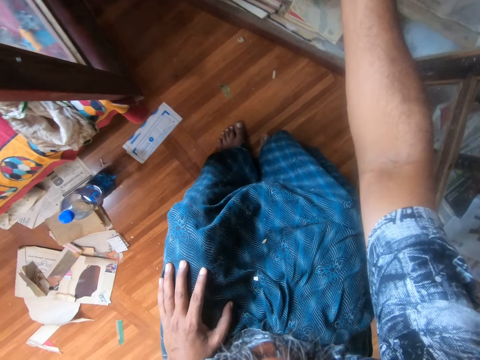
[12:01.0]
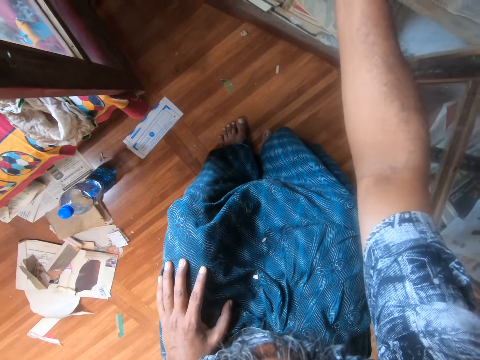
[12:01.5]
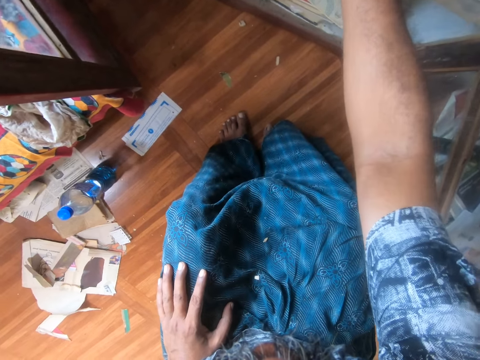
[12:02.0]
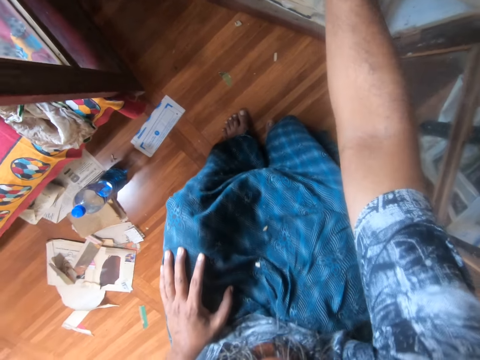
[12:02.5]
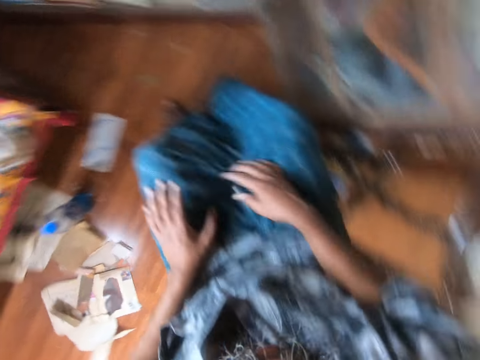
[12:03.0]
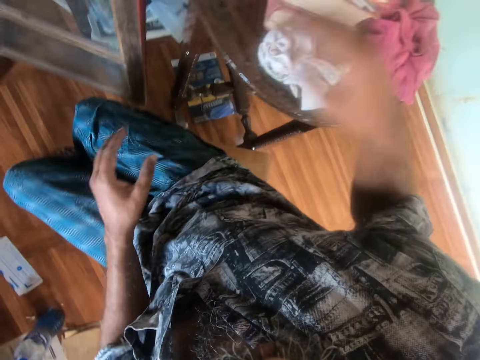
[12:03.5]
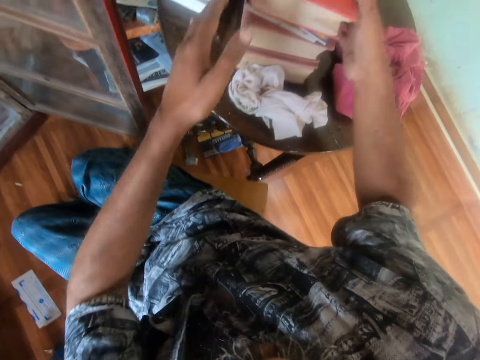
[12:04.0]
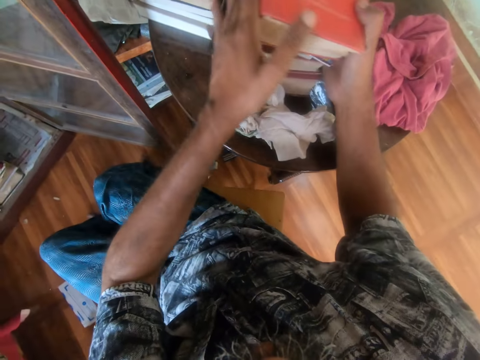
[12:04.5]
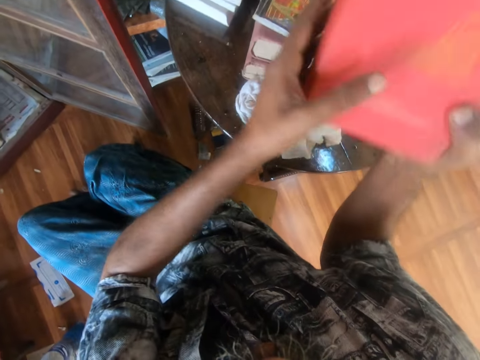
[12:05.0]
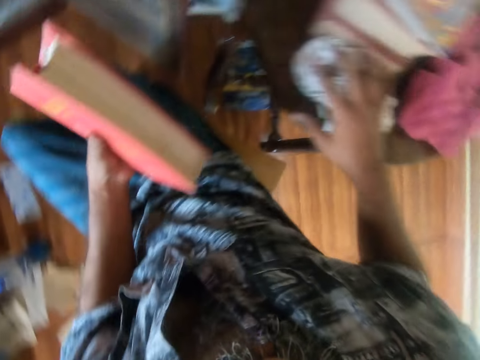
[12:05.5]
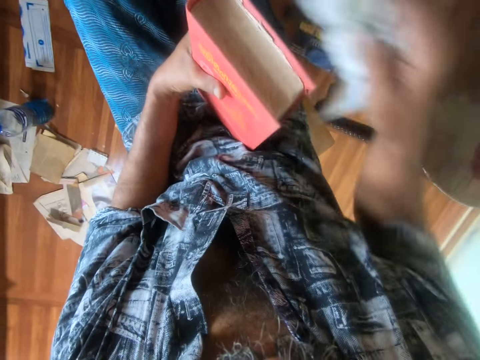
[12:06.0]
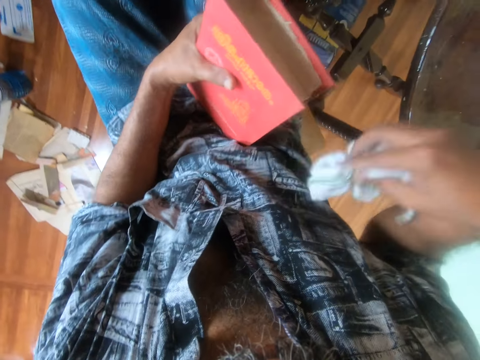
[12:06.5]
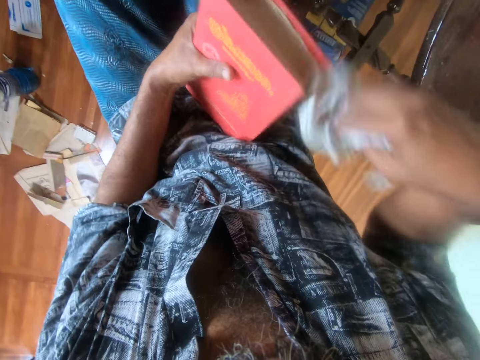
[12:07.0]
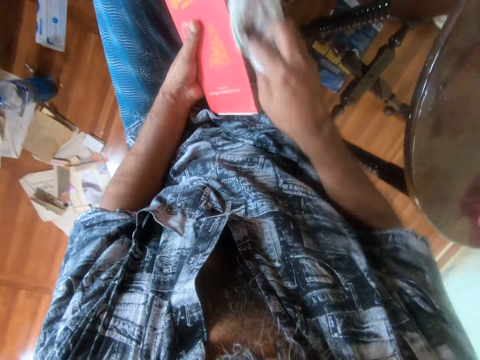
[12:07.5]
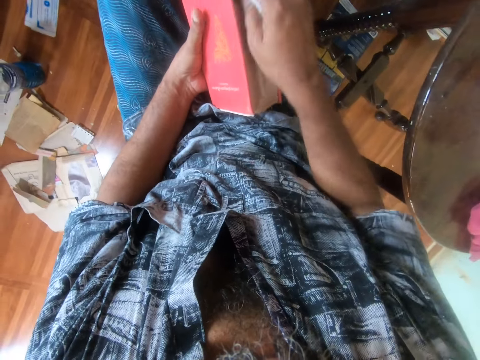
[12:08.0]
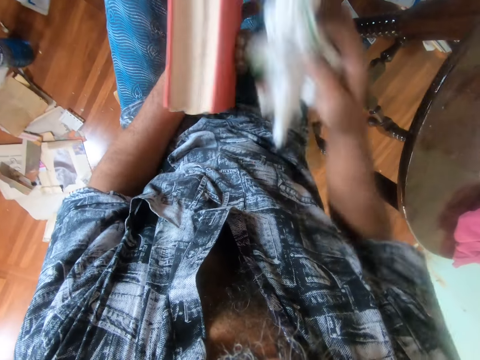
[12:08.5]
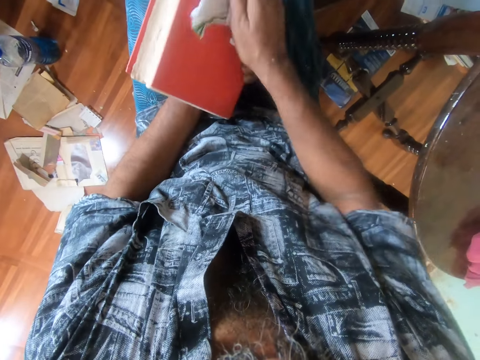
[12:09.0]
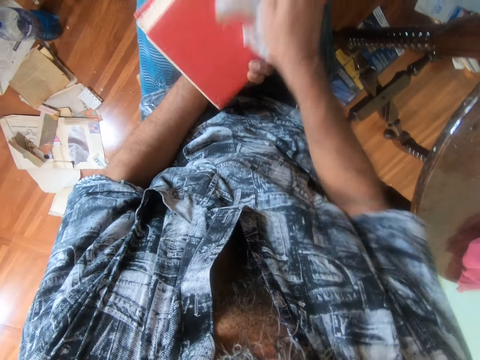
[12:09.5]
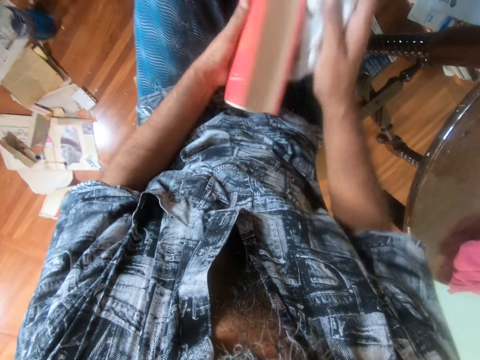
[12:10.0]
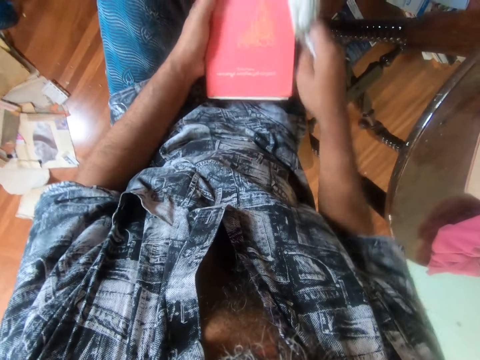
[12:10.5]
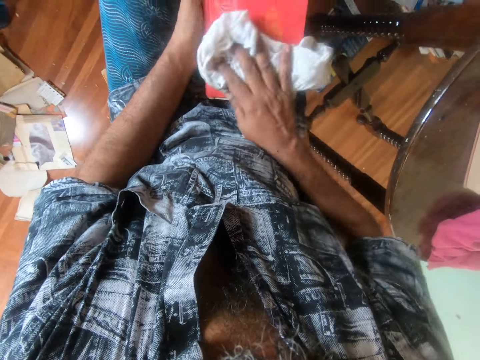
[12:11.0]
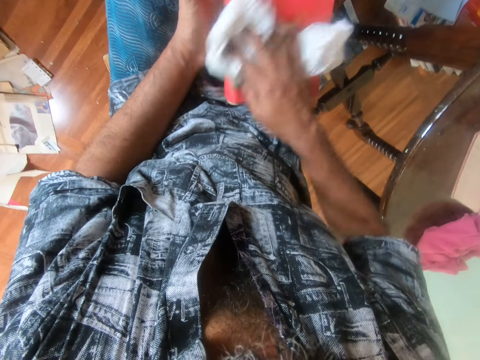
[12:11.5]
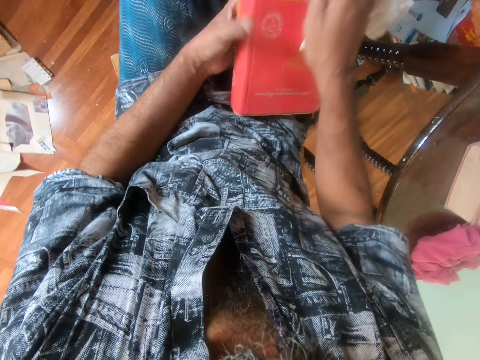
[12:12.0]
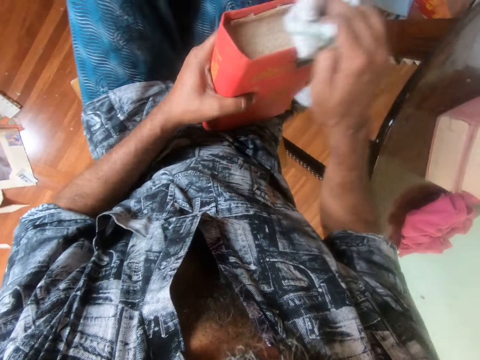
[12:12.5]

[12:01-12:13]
The camera wearer takes a book. They pick the towel from the table. They wipe the book with the cloth.

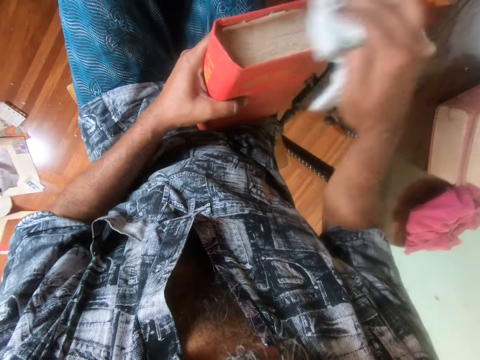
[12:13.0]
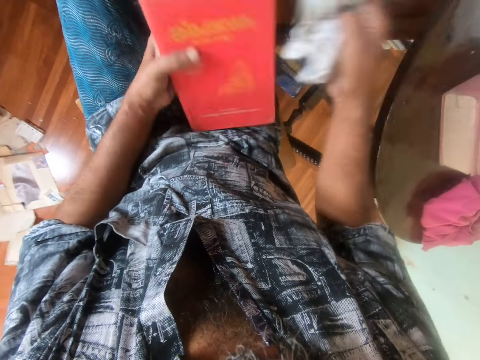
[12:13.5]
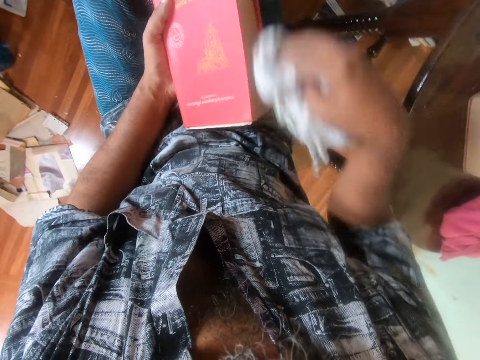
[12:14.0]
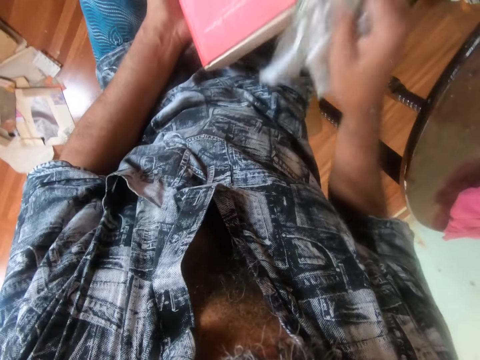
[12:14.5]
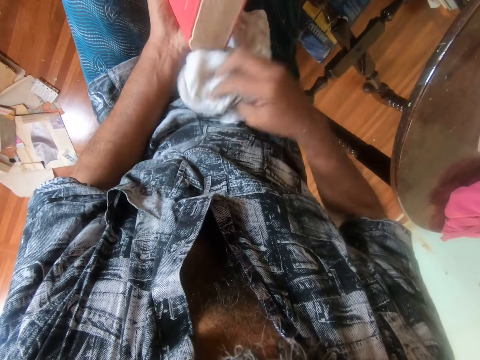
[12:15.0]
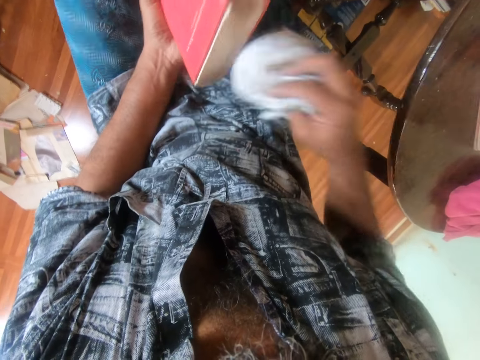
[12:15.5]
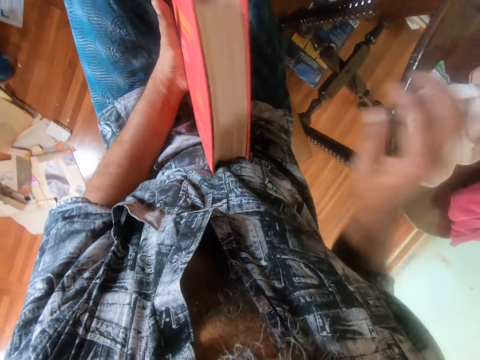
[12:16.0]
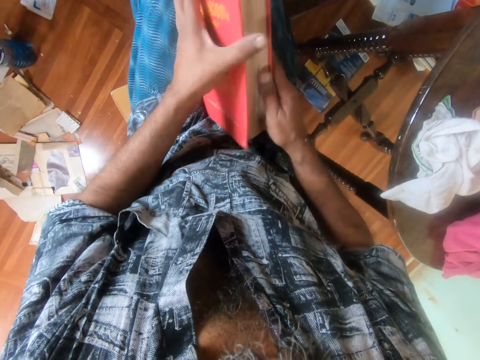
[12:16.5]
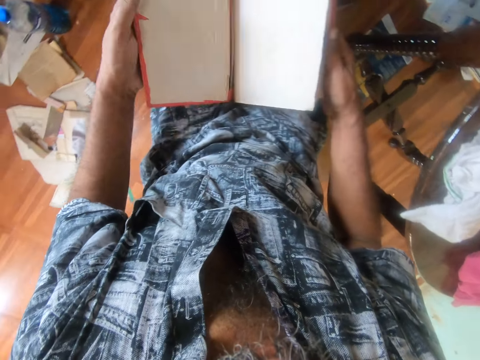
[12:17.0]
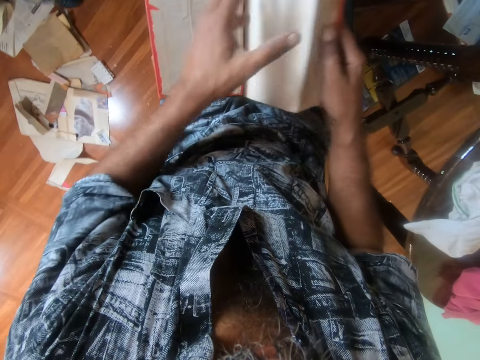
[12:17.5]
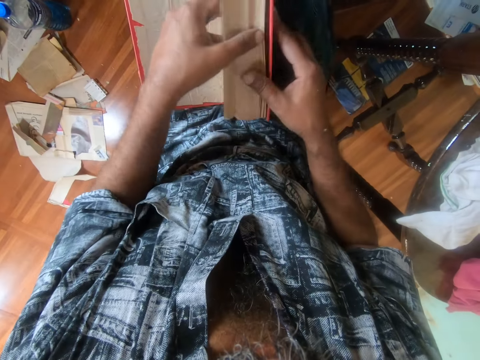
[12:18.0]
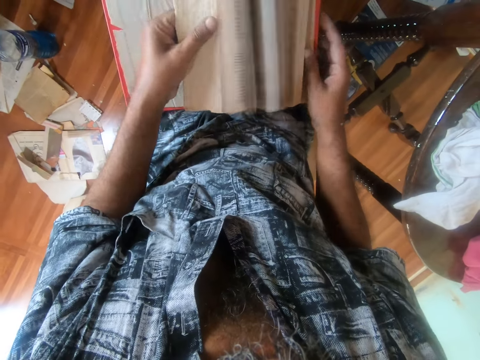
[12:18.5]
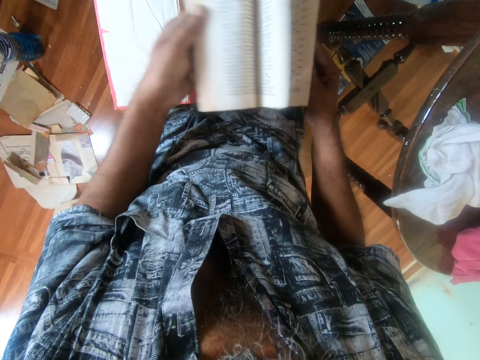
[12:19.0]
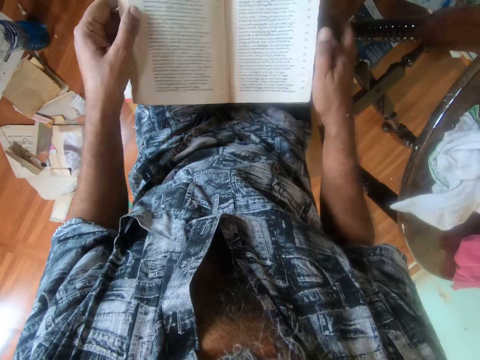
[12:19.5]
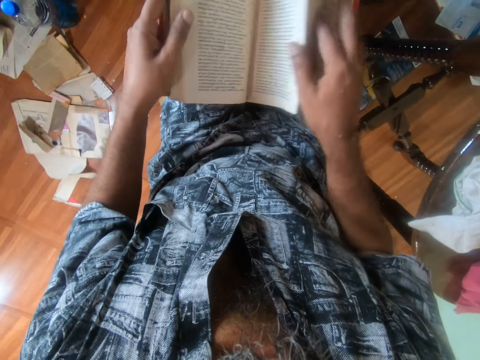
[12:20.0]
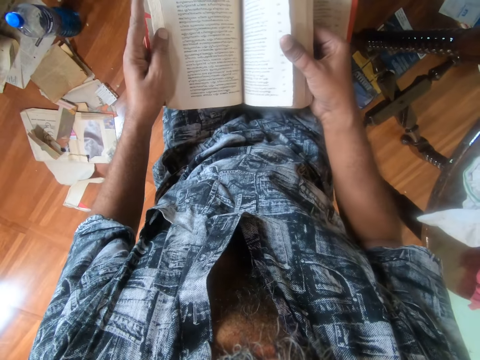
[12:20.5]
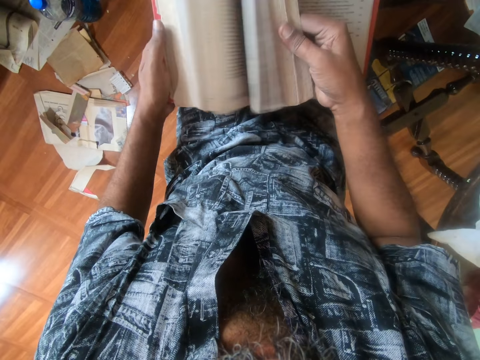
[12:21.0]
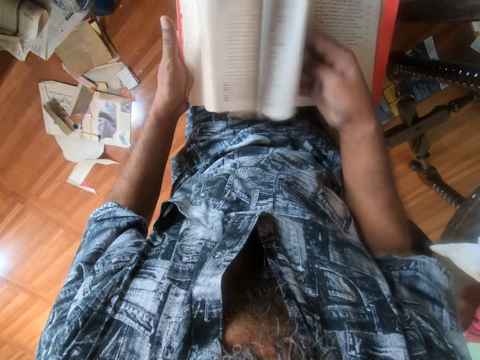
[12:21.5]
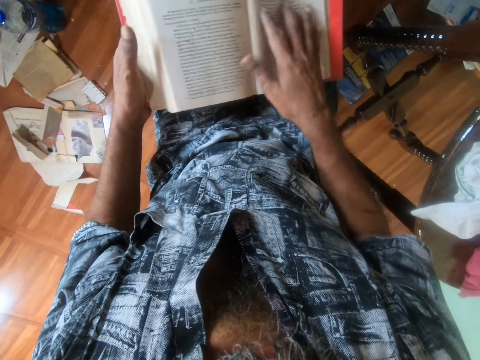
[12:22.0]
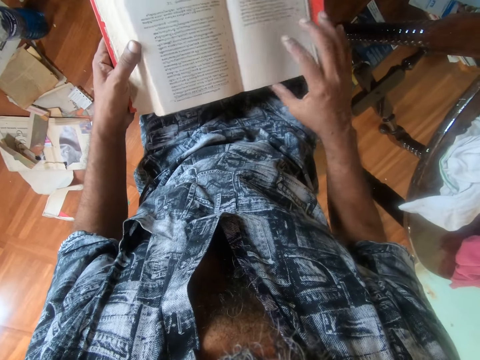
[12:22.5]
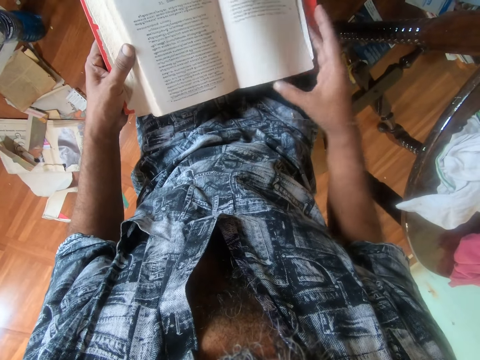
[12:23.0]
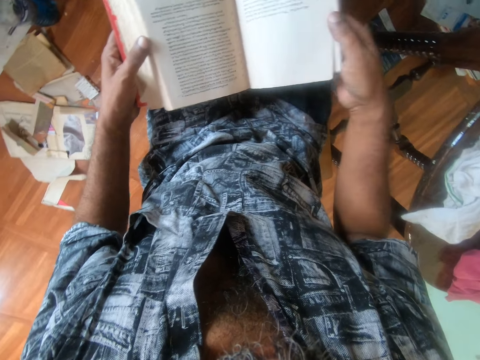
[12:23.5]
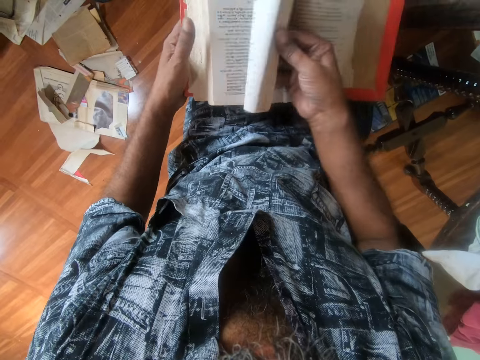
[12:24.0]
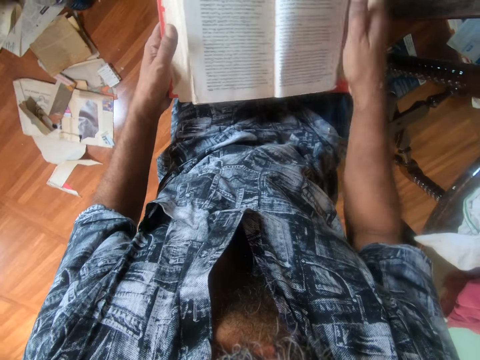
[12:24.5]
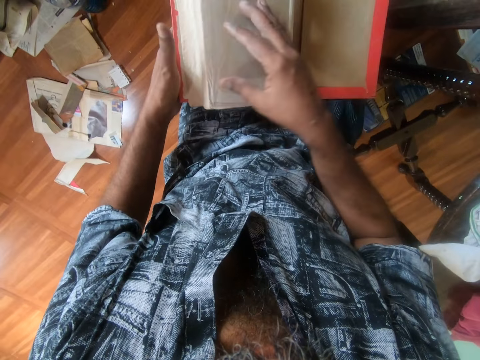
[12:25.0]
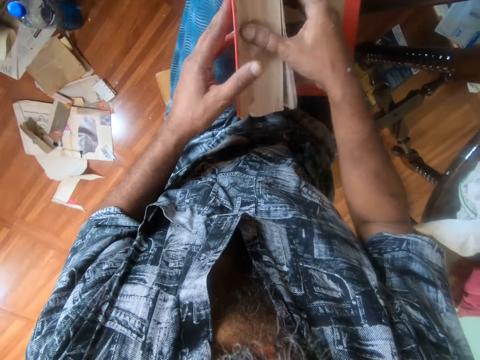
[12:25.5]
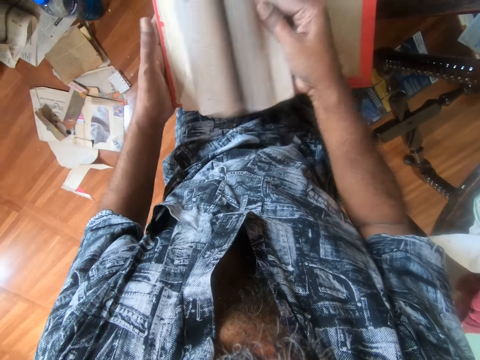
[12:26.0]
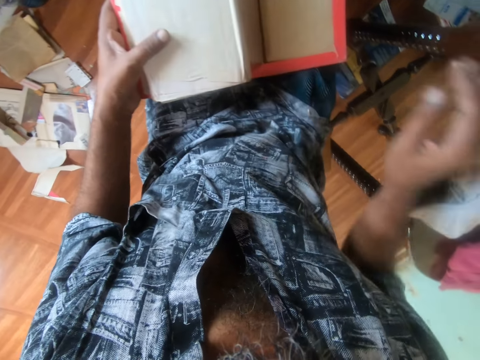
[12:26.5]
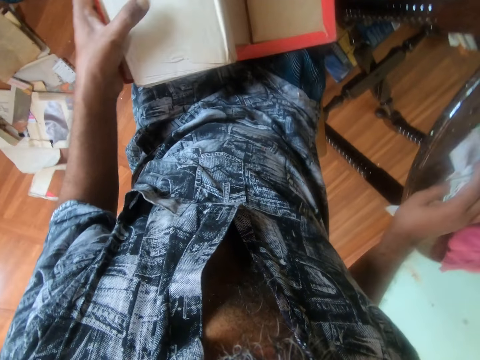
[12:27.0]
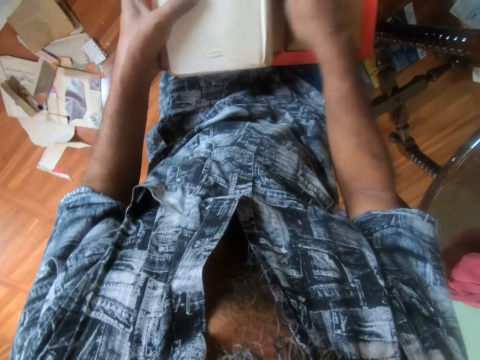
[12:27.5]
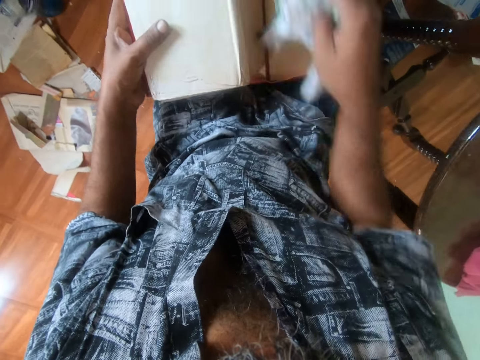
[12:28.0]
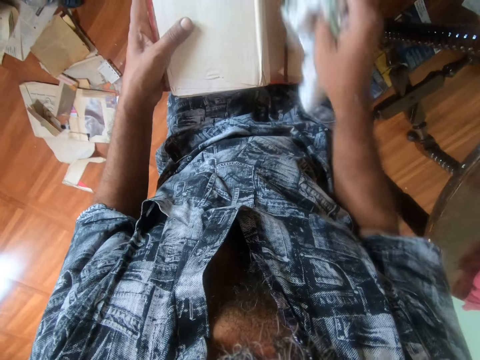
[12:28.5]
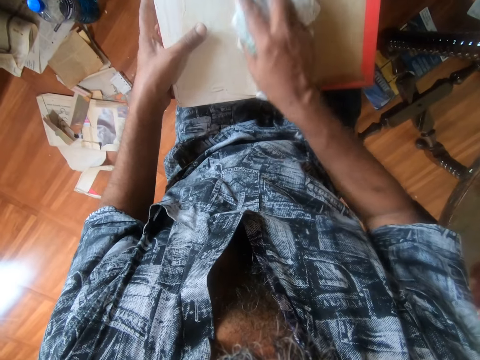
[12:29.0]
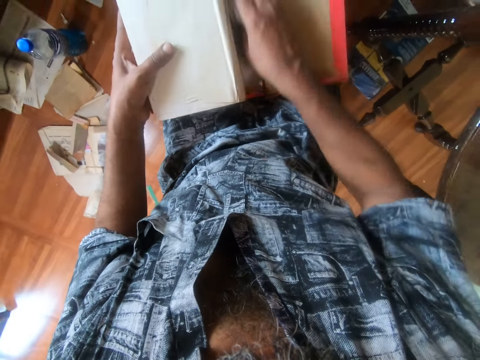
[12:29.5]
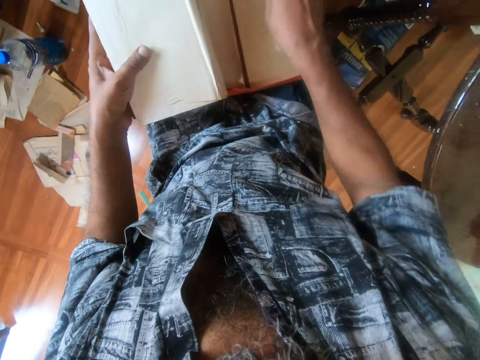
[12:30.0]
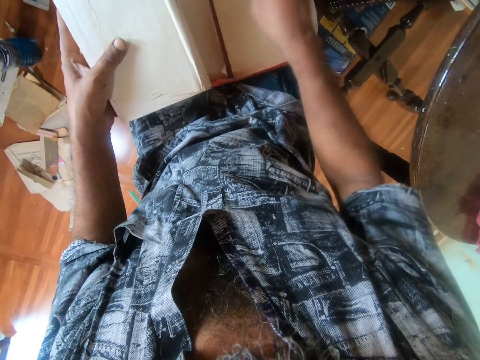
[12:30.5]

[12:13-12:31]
The camera wearer puts a towel on the table. They peruse the book. They pick the towel from the table. They wipe the book with a cloth.
